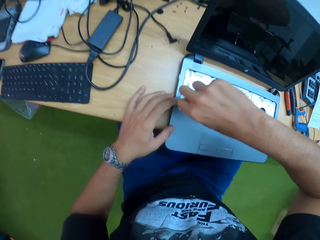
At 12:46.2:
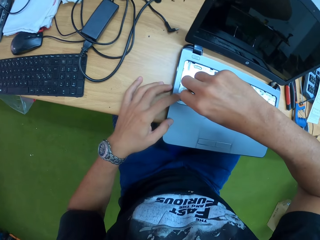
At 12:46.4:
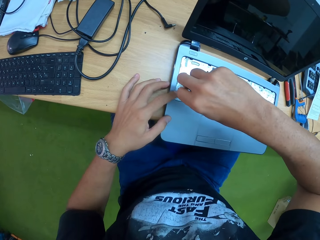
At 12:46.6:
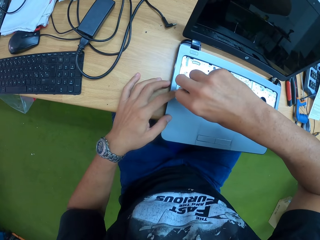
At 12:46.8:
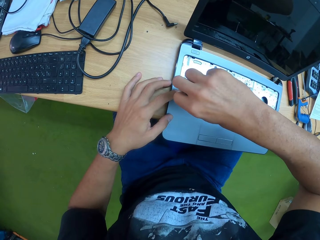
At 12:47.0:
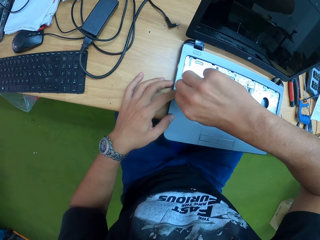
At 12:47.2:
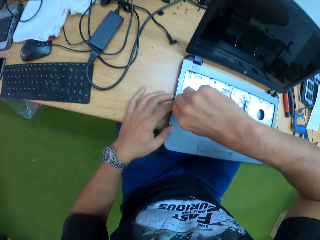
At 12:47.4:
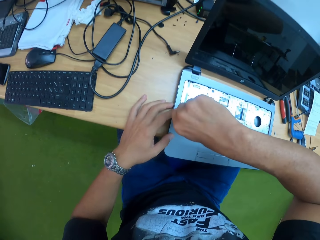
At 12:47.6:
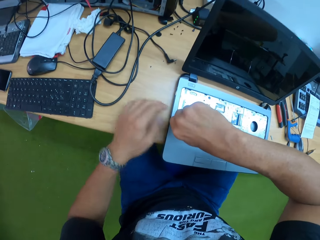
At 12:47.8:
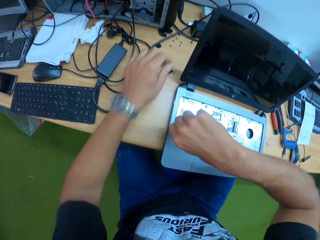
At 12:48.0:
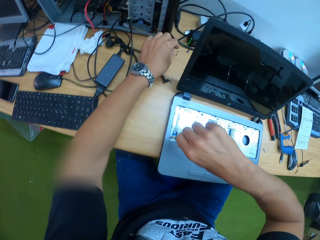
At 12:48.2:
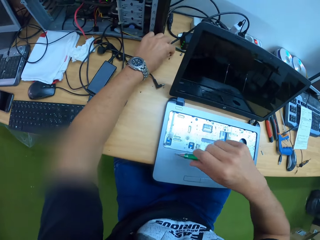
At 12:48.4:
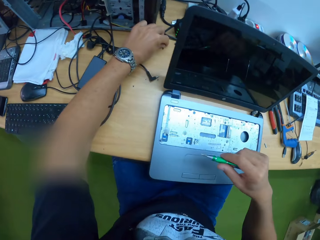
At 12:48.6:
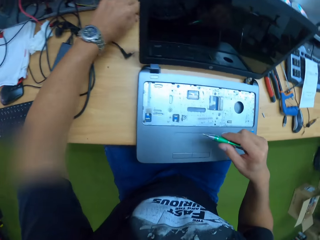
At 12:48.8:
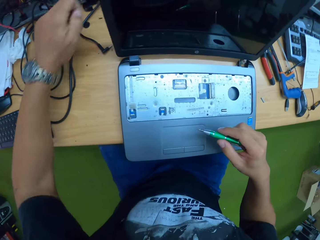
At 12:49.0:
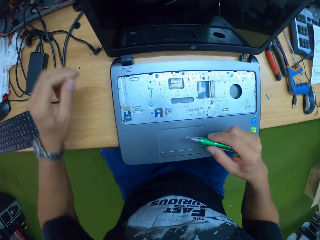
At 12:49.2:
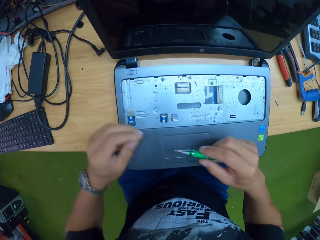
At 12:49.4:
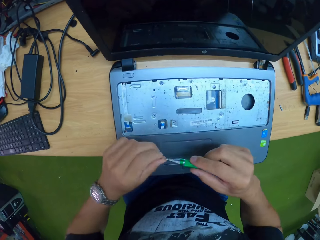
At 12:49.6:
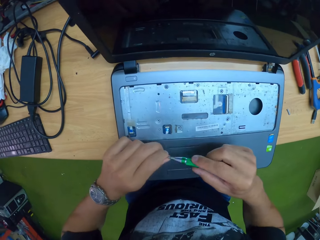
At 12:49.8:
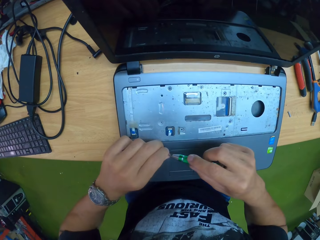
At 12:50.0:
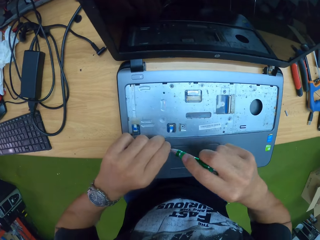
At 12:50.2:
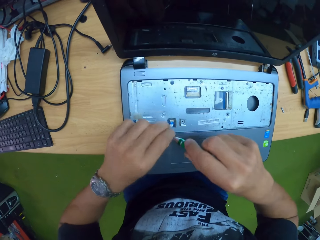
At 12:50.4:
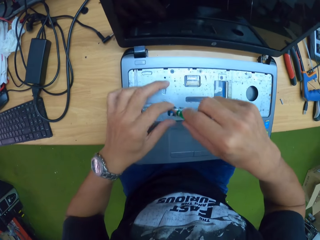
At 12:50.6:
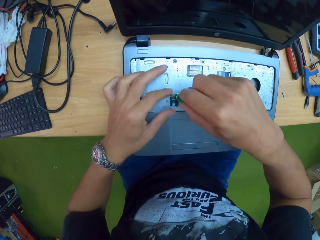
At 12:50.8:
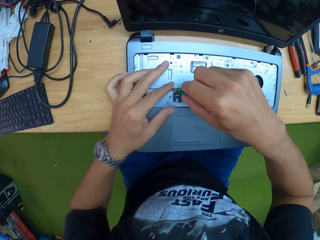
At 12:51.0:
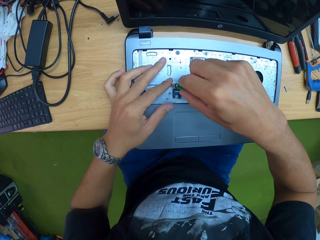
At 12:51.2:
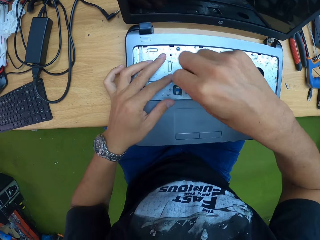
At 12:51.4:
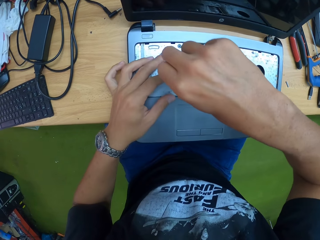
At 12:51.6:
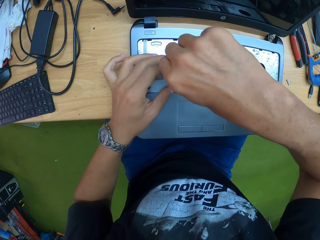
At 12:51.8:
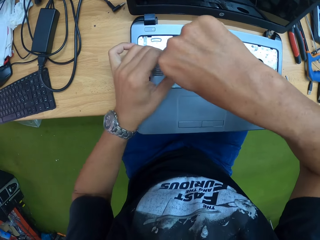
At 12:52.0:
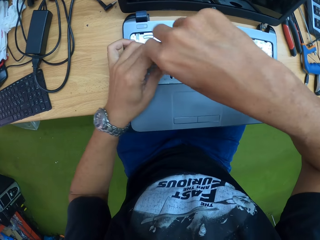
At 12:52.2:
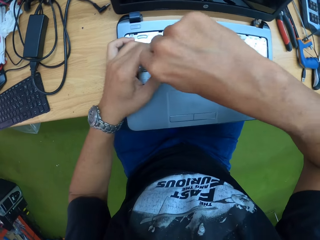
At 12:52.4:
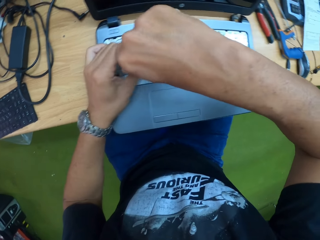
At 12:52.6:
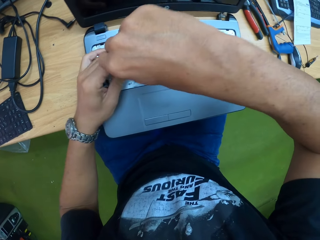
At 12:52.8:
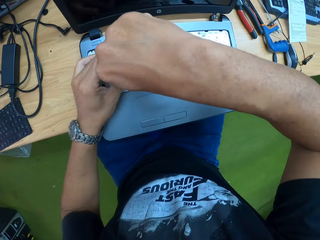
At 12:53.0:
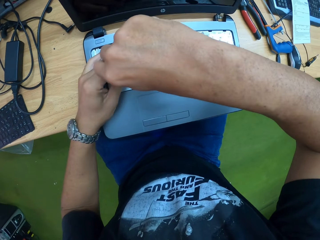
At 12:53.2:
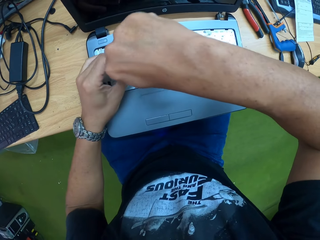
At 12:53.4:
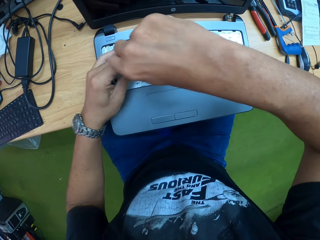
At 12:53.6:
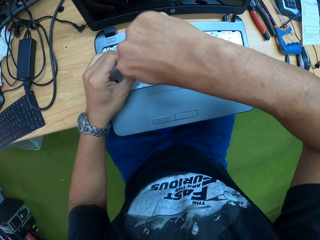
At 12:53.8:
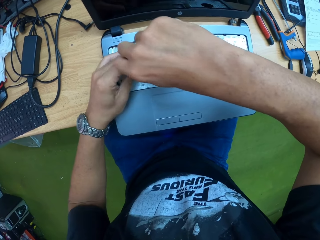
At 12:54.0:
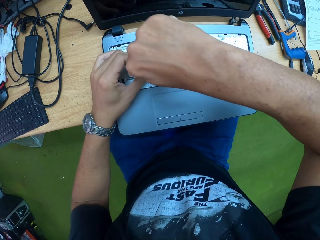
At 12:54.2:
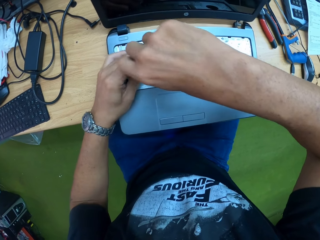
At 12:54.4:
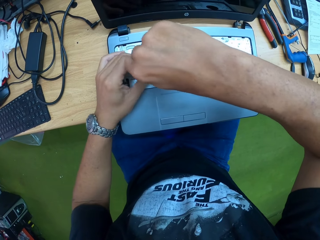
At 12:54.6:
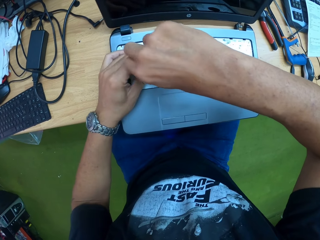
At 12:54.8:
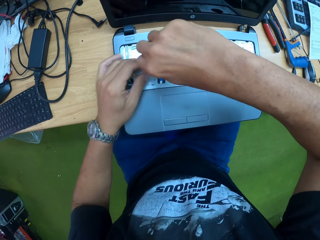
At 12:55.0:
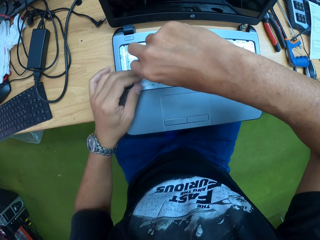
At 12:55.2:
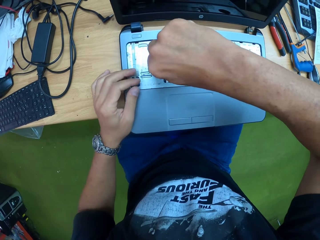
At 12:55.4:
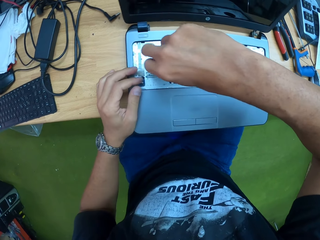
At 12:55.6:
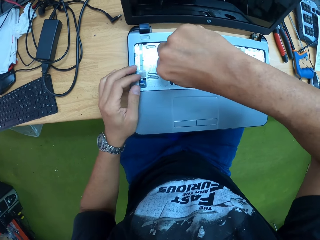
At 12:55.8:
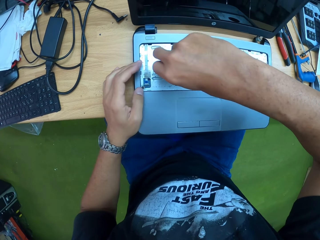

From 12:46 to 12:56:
The camera wearer picks a screw from the table with his left hand. He fixes the screw to the green screwdriver in his right hand. He screws the keyboard area of the laptop with the screw and screwdriver in his hands.

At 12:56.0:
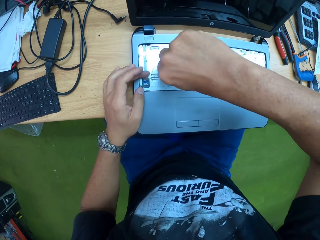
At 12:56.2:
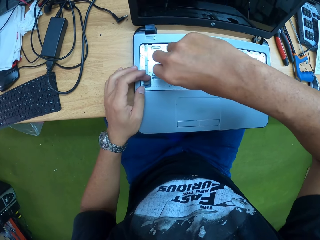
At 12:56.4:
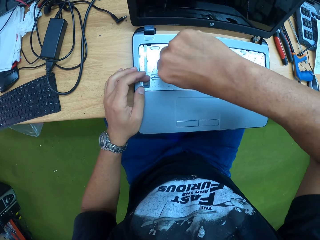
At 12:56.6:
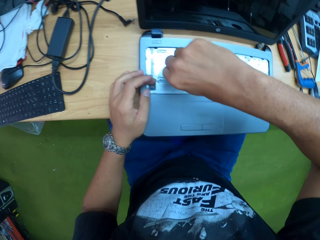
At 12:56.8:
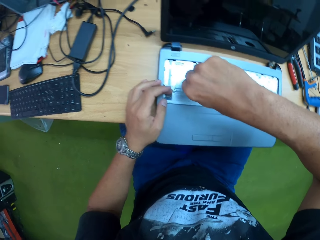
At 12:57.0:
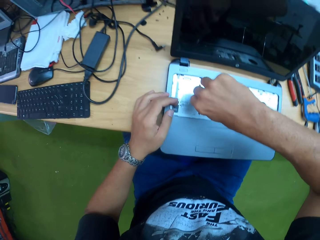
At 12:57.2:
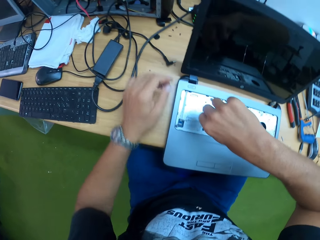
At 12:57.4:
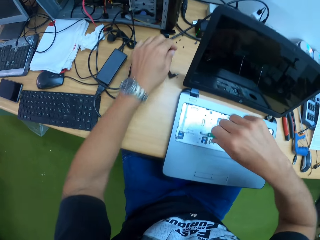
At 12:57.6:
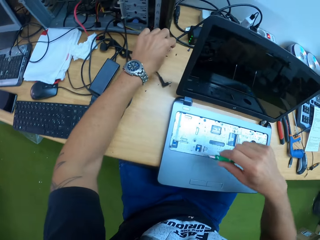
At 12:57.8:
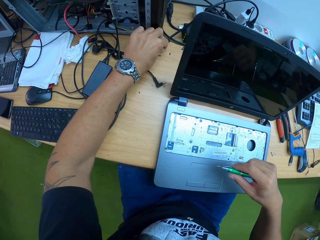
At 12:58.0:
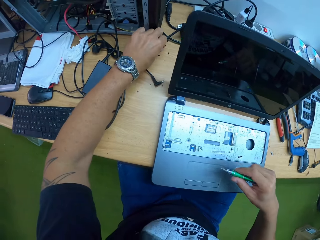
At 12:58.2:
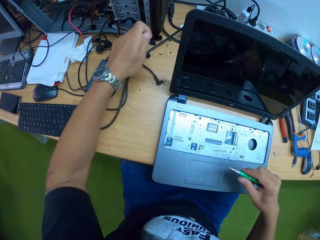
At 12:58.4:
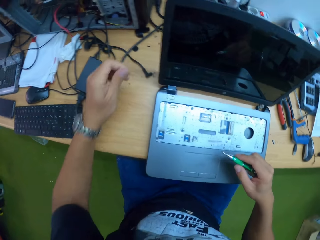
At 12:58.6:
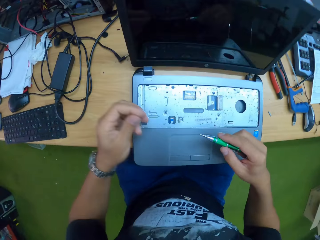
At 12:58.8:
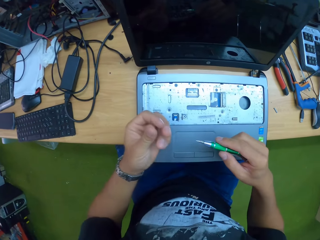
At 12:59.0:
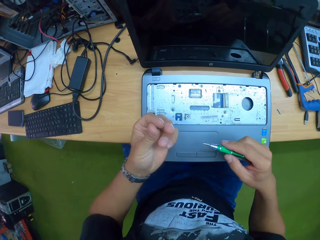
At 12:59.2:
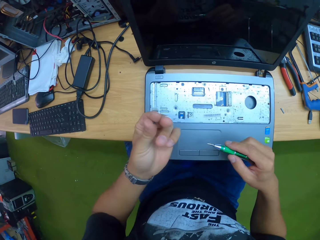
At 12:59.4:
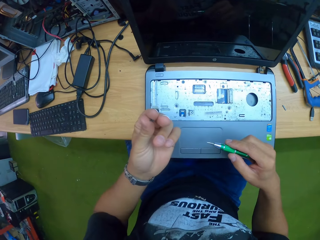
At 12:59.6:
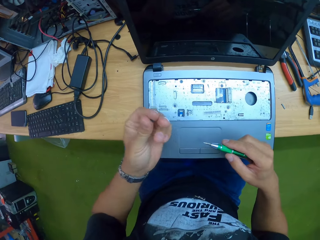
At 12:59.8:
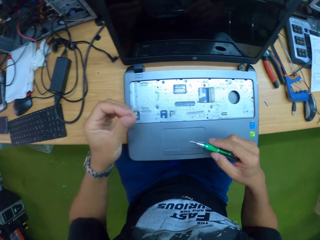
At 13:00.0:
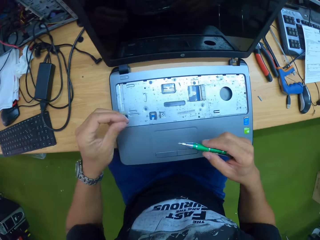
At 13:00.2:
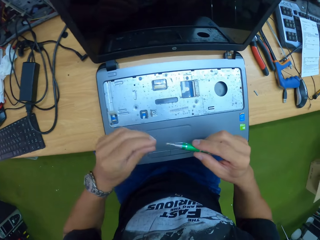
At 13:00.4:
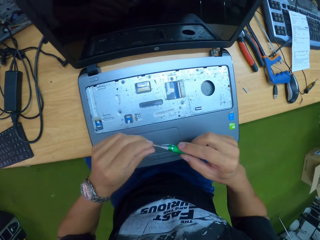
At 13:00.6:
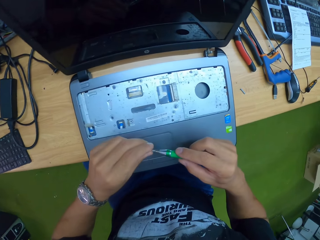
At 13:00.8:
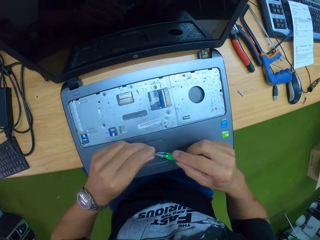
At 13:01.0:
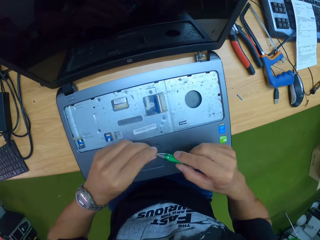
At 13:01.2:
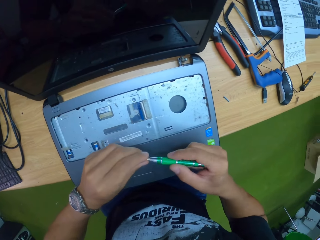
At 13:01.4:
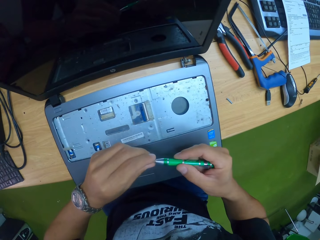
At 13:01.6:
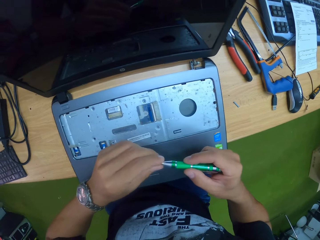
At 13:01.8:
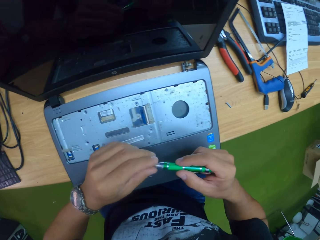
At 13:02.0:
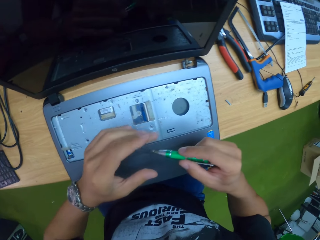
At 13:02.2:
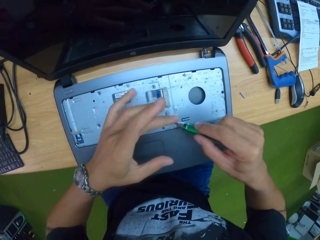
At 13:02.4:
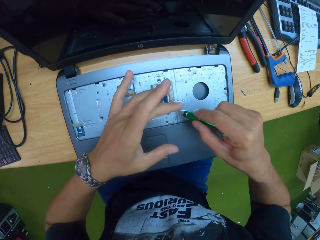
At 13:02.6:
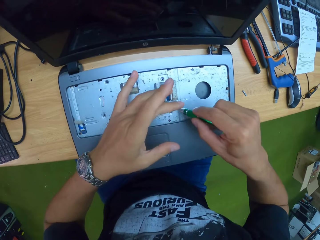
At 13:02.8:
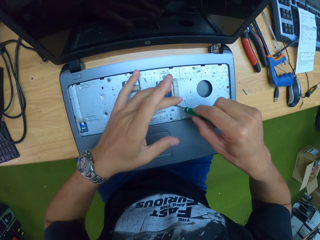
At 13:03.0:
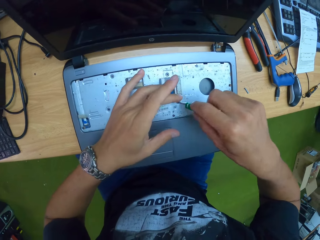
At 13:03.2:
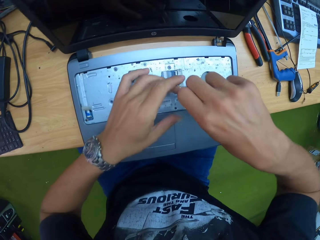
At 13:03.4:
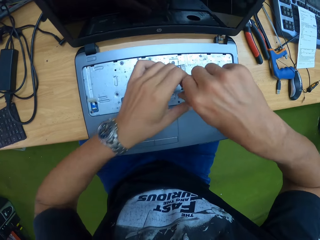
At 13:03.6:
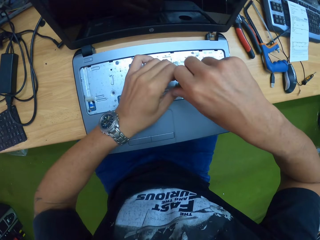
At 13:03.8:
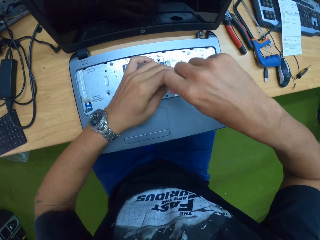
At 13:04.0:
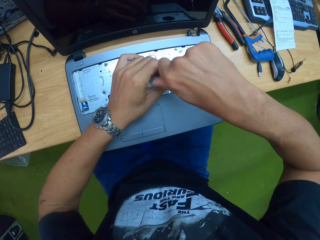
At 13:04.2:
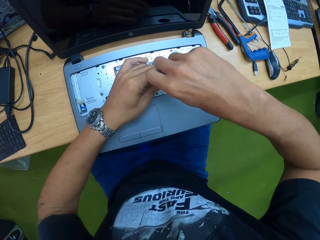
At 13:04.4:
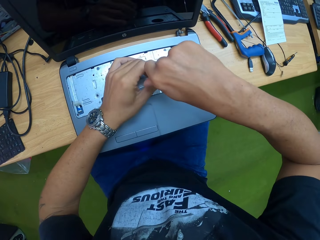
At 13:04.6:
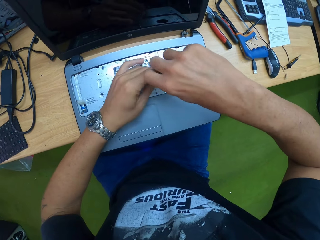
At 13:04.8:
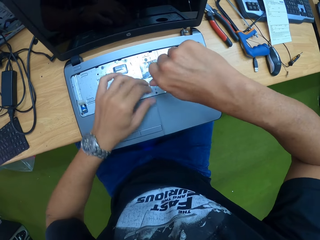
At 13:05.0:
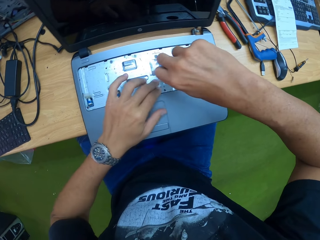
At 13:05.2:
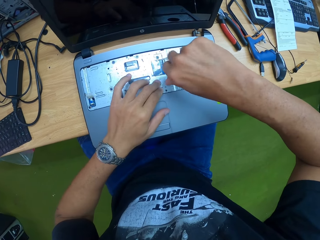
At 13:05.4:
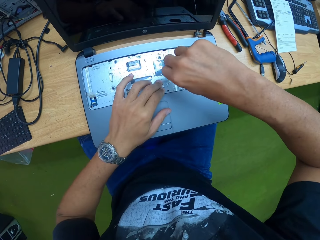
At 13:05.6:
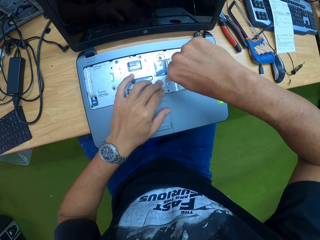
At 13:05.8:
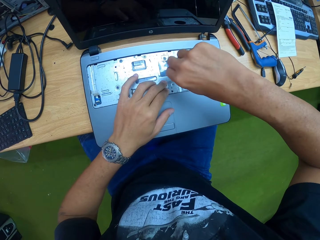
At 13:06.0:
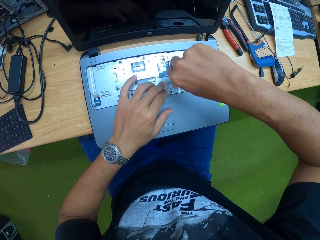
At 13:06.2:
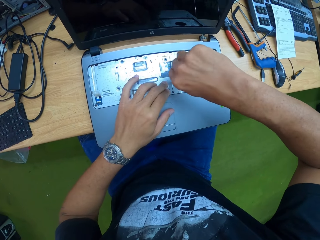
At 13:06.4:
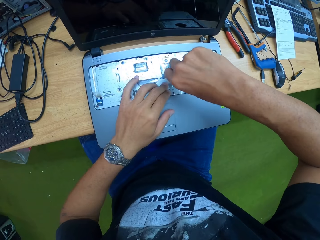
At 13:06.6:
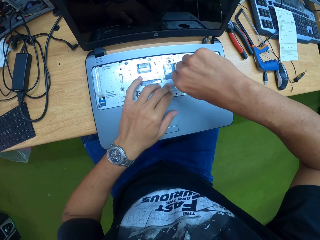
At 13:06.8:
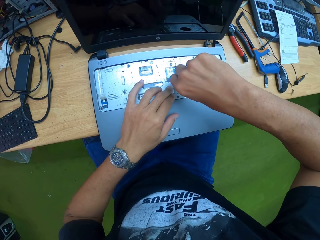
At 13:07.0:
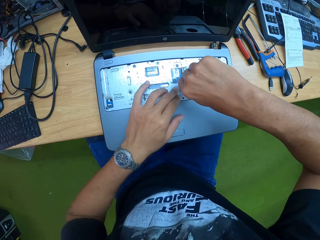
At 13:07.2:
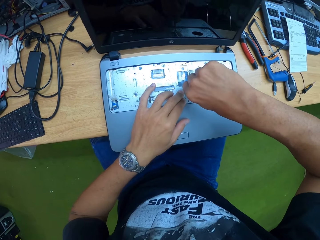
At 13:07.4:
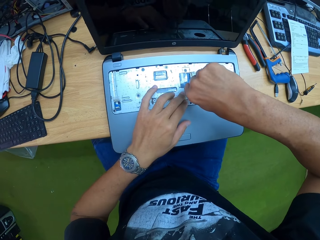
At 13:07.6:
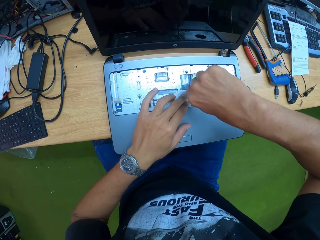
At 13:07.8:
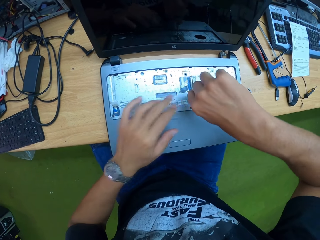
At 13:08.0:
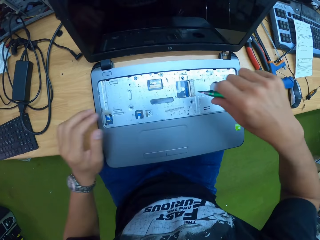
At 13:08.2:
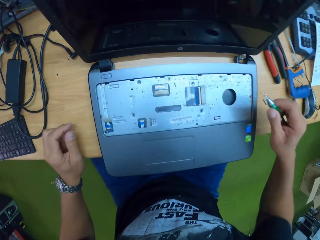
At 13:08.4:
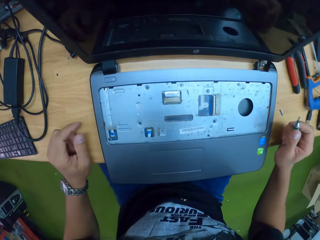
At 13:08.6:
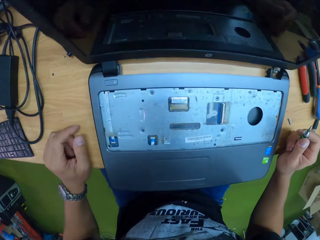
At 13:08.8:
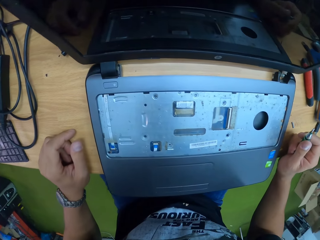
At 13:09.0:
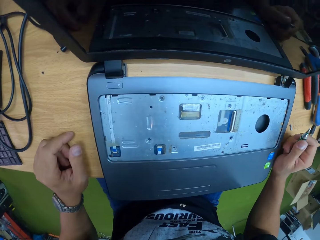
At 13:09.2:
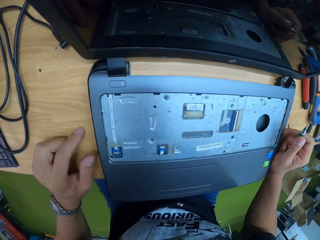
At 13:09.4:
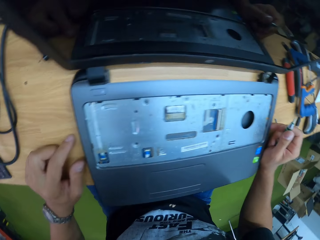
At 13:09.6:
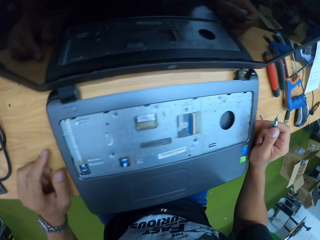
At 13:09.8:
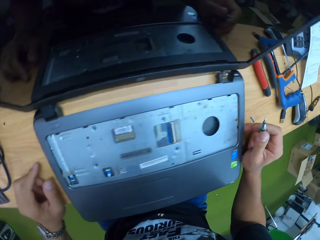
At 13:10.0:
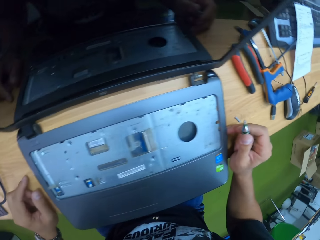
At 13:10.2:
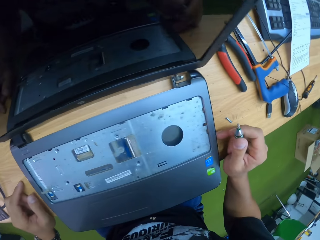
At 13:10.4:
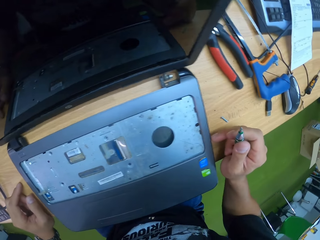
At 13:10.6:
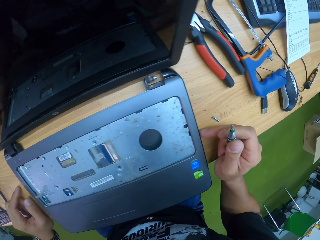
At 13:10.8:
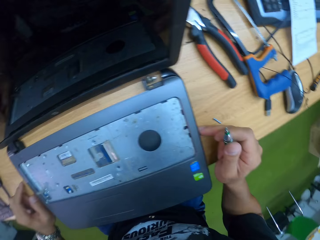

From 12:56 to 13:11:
The camera wearer picks a screw from the table with his left hand. He fixes the screw to the green screwdriver in his right hand. He screws the keyboard area of the laptop with the screw and screwdriver in his hands. He puts the hand down.
